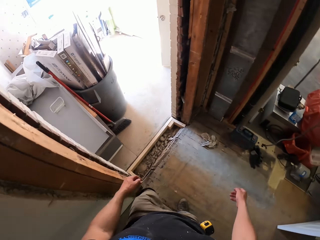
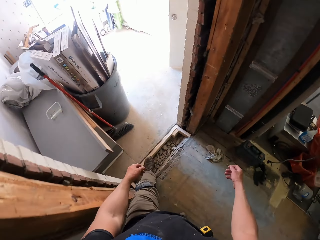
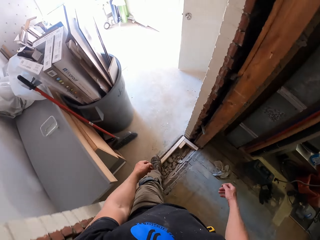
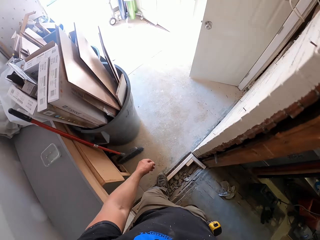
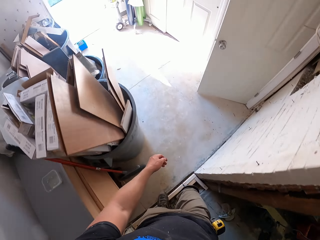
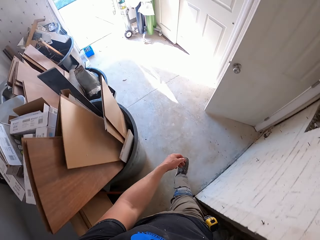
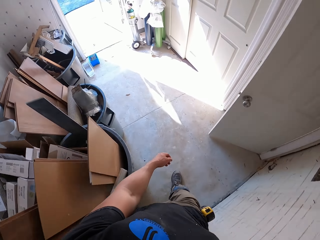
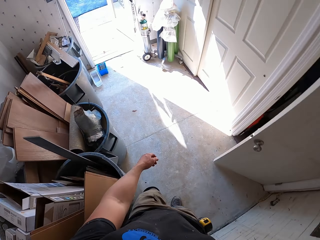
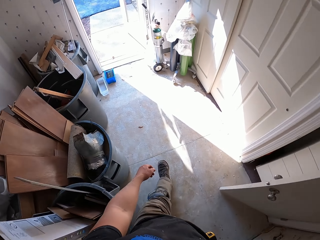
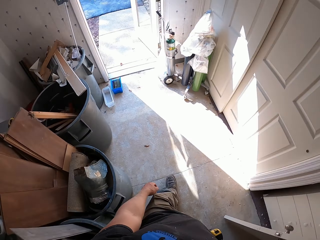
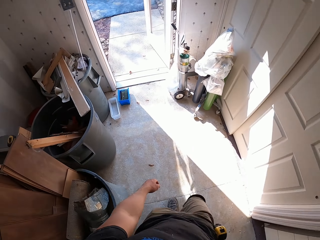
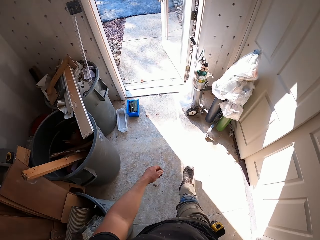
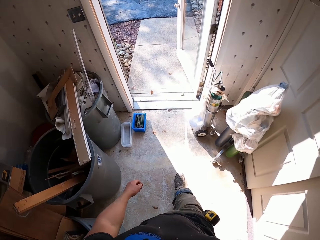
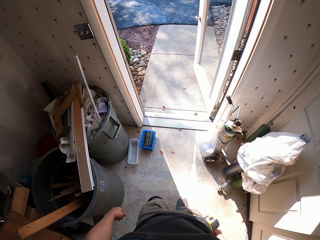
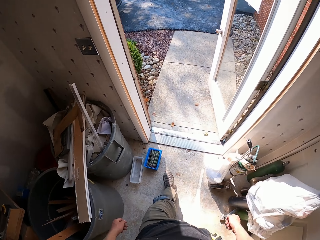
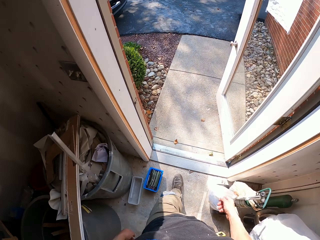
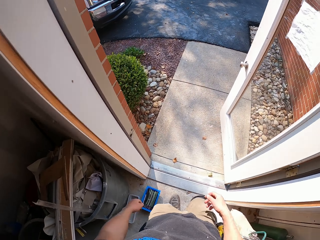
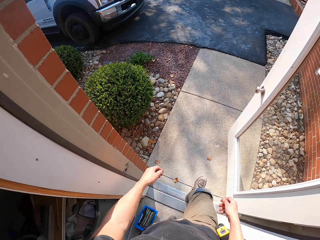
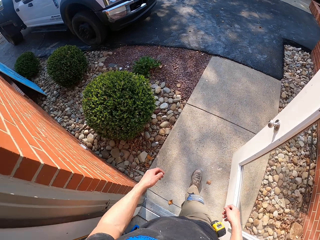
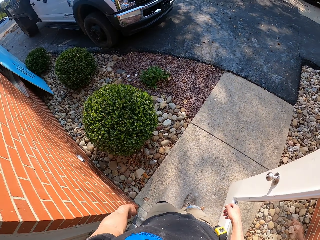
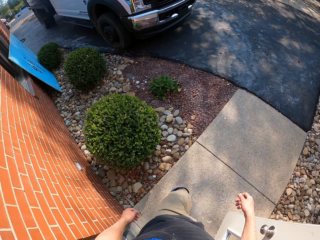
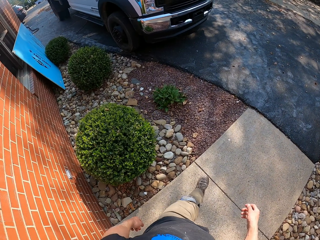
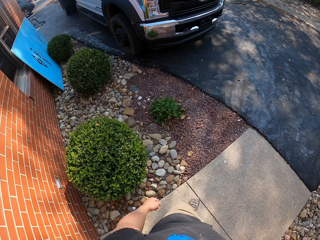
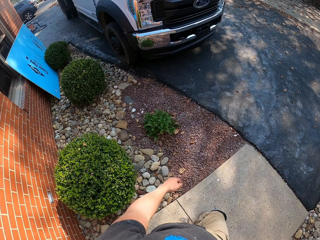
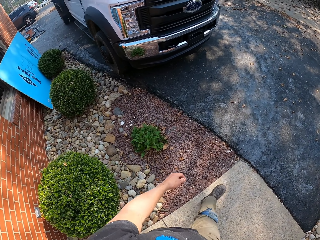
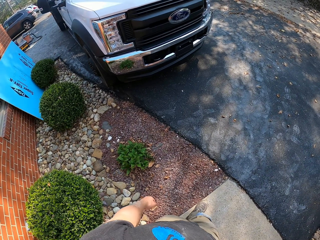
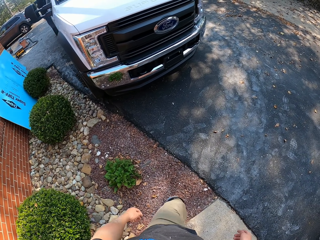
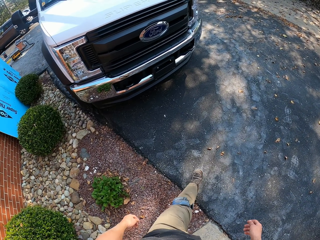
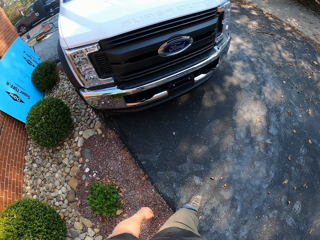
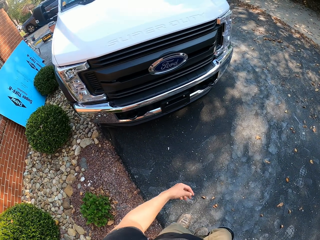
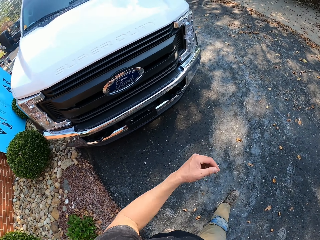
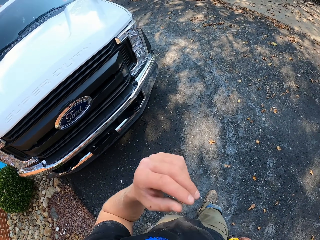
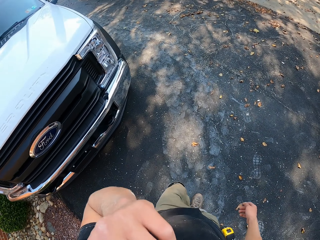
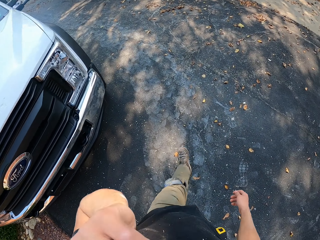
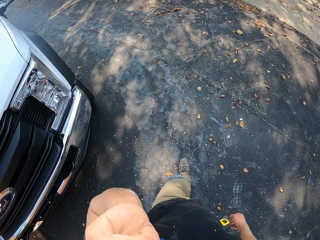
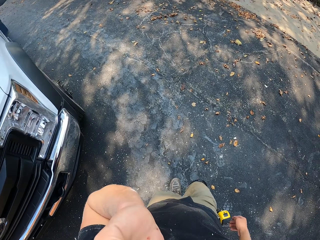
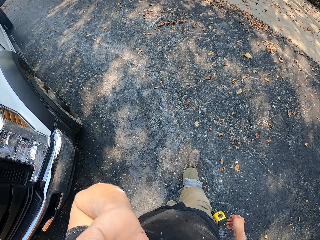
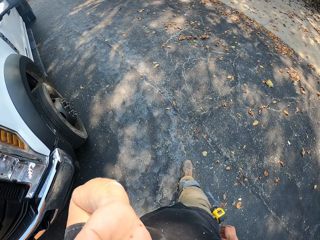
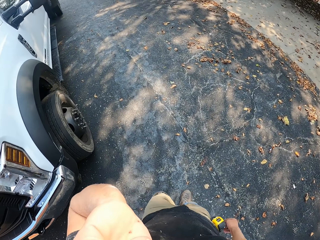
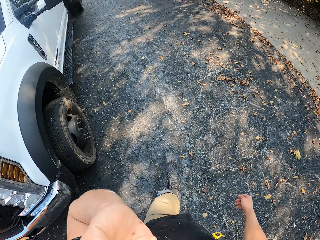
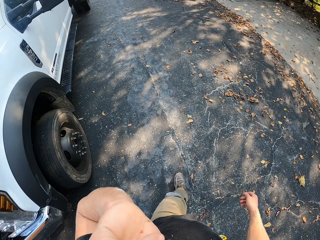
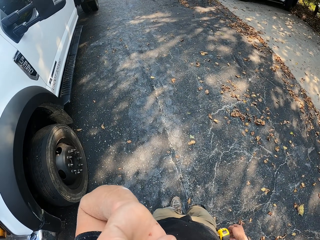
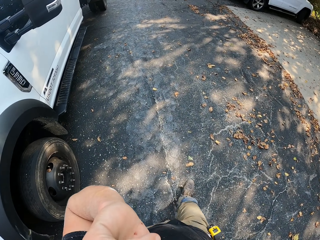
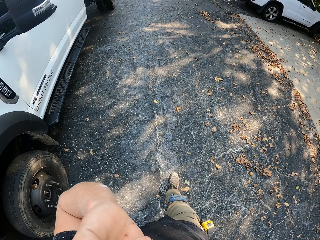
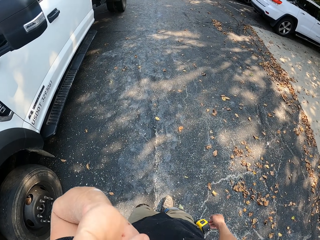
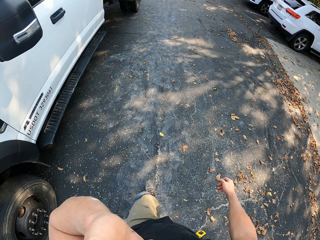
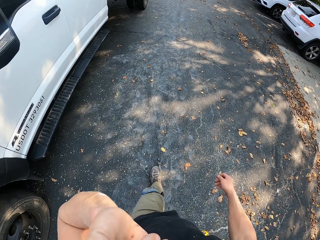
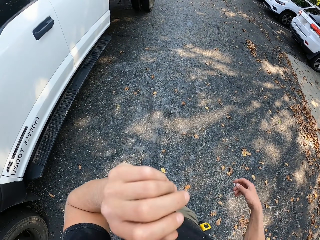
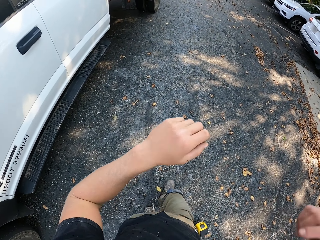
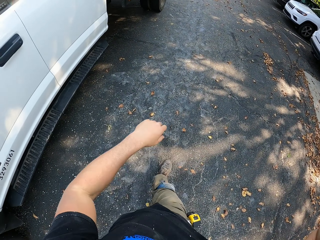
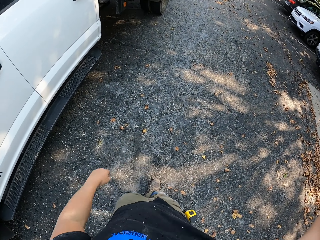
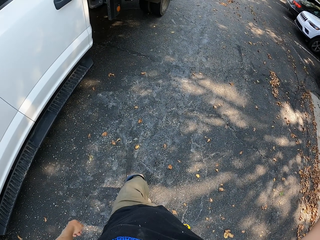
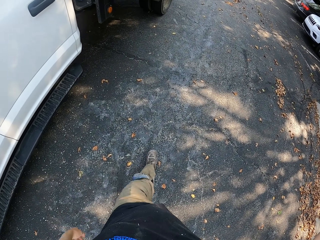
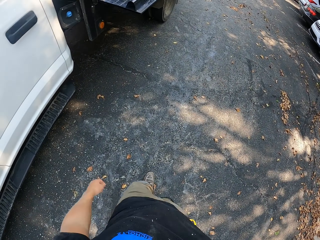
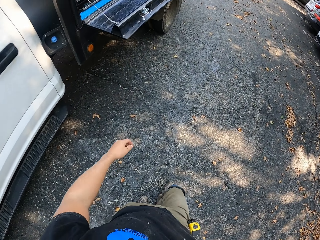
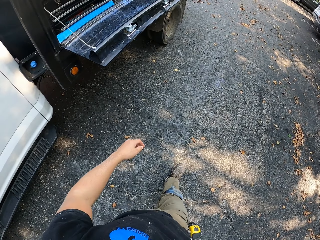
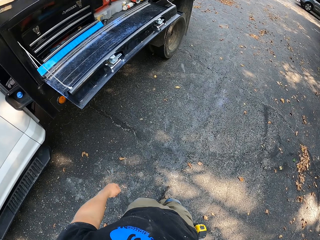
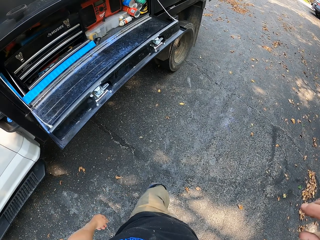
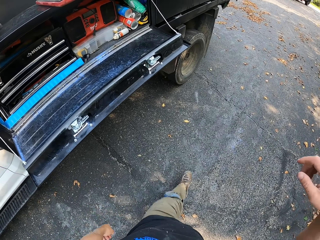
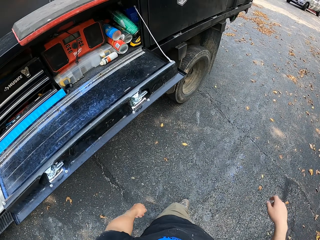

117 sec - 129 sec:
The camera wearer raises his hand.

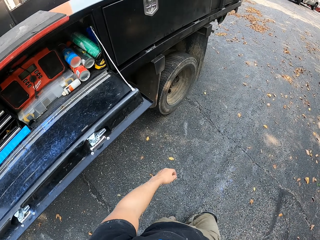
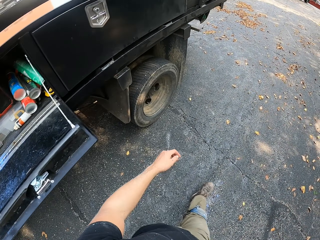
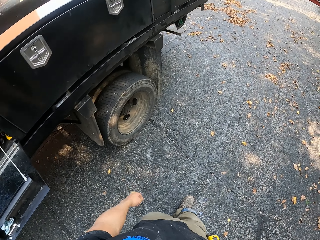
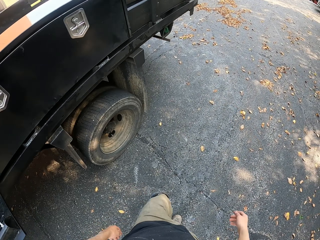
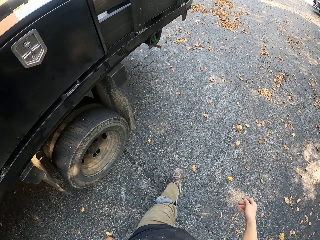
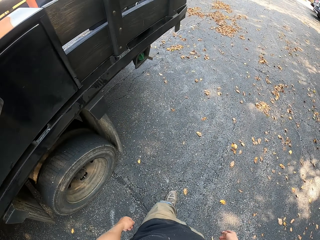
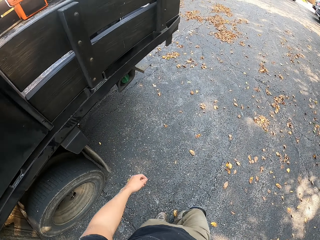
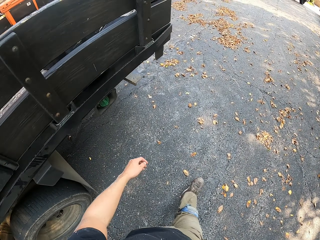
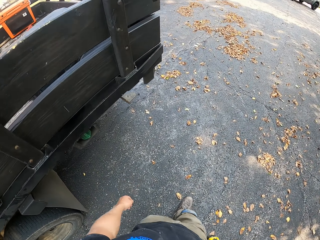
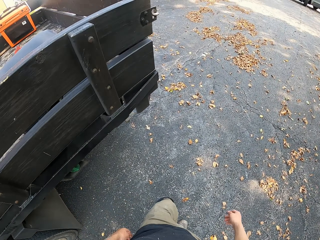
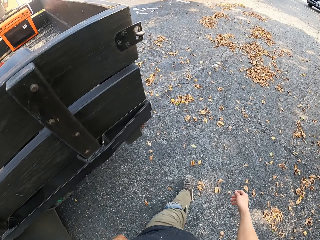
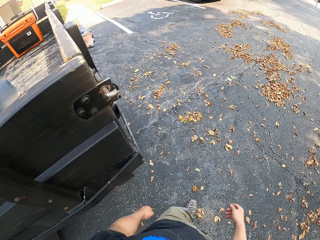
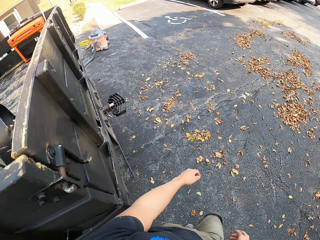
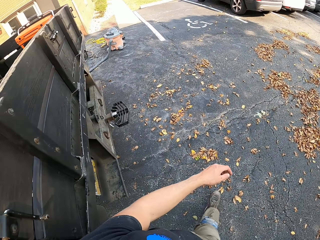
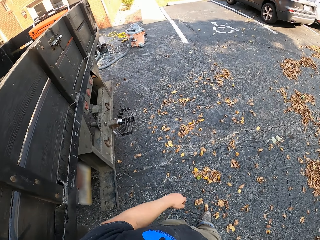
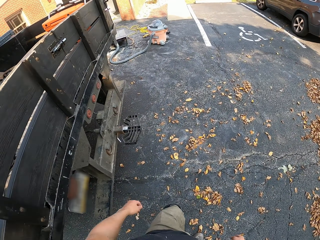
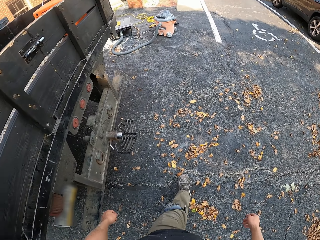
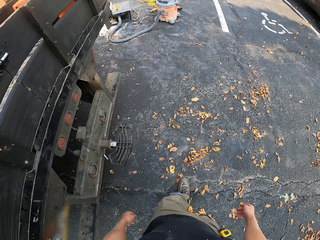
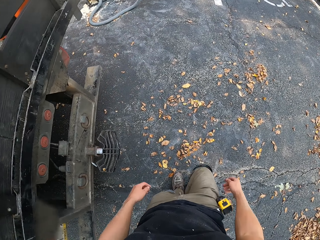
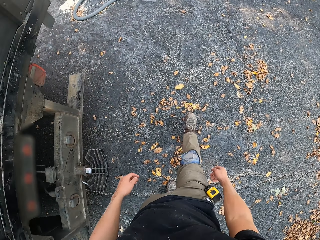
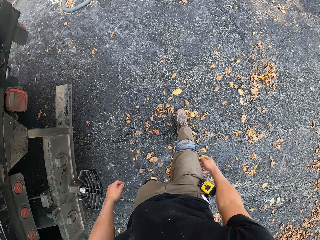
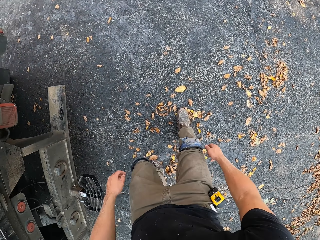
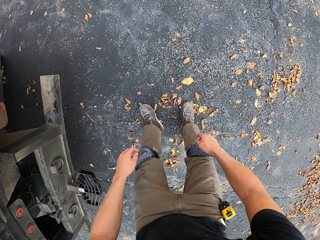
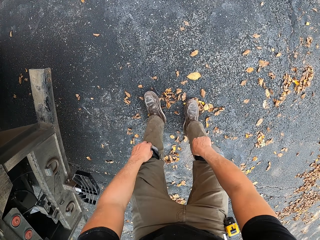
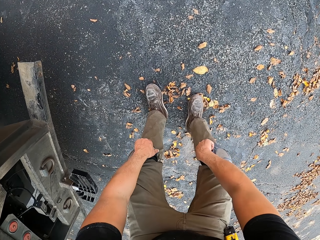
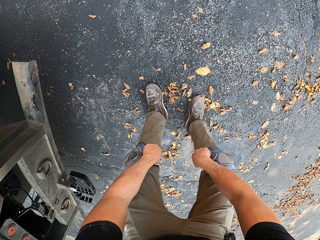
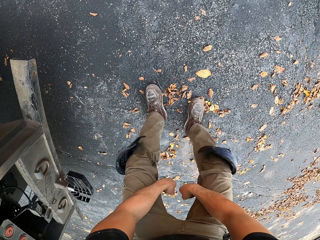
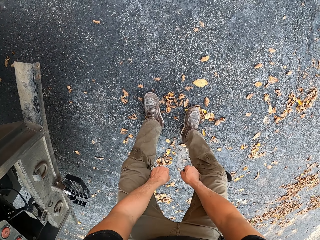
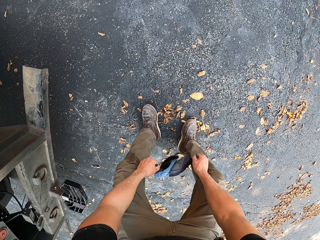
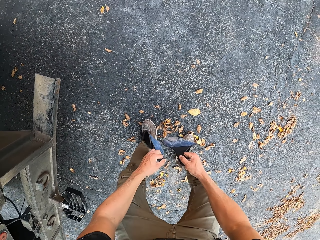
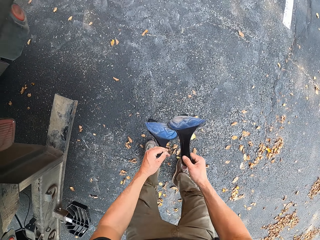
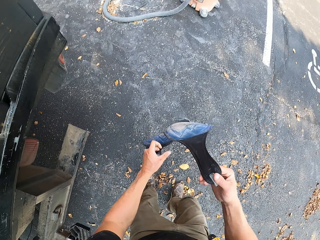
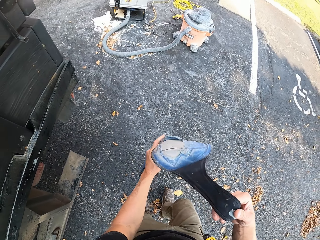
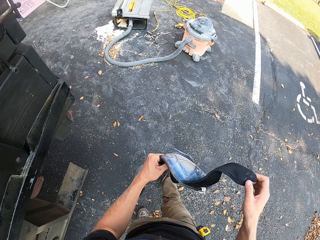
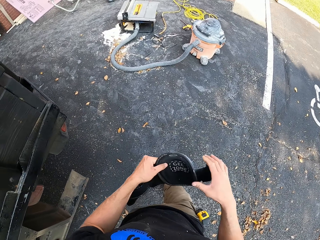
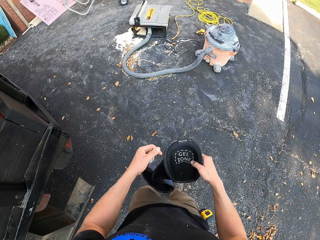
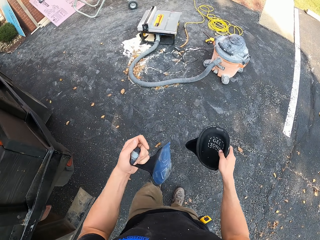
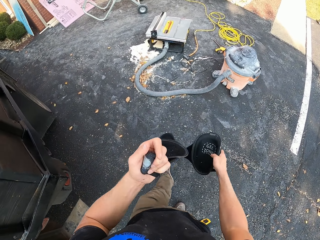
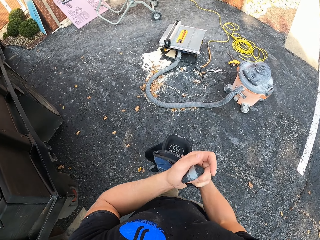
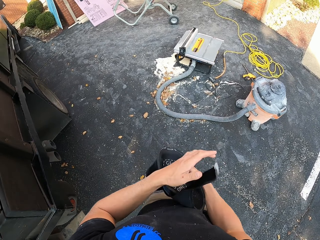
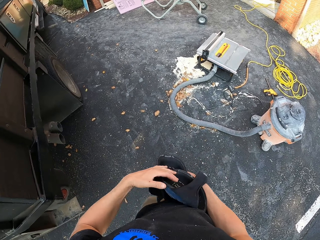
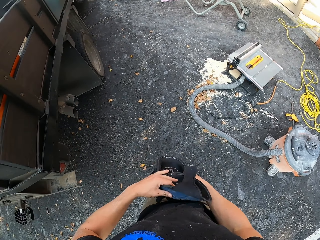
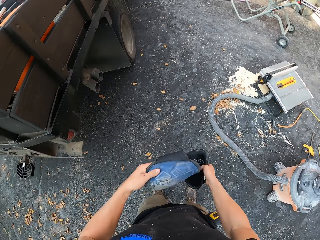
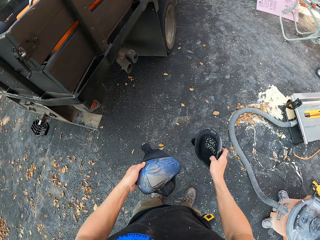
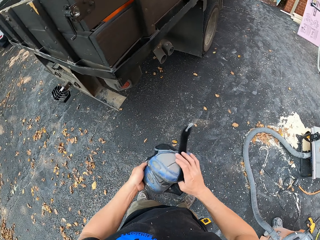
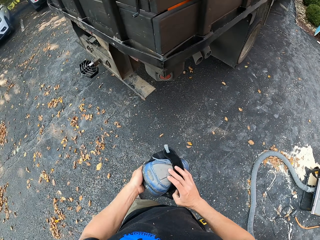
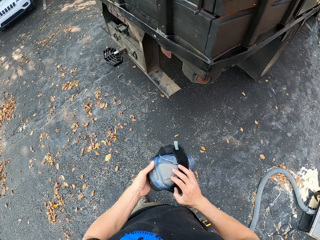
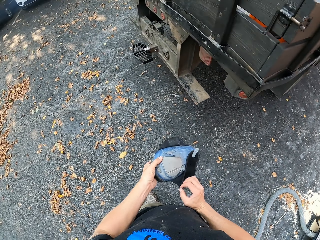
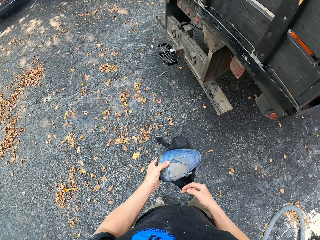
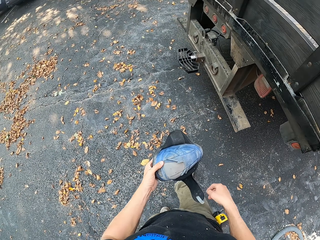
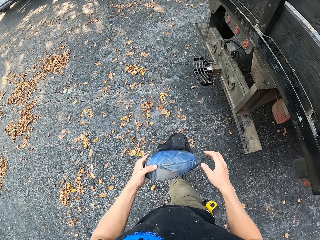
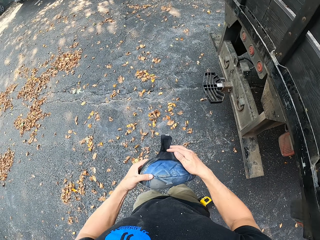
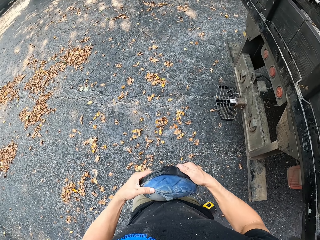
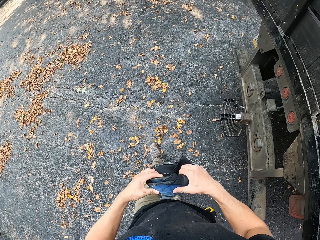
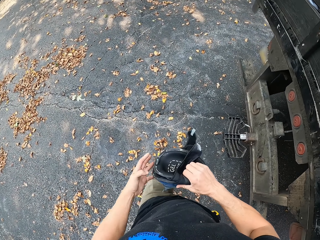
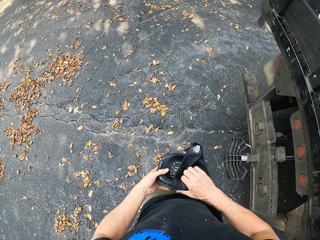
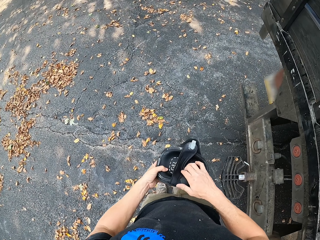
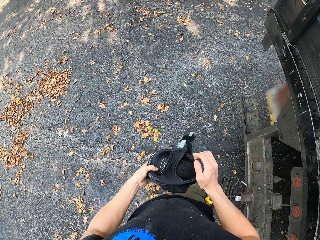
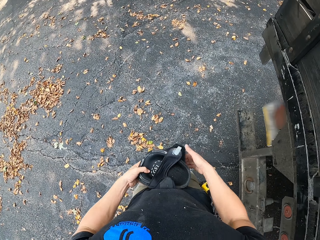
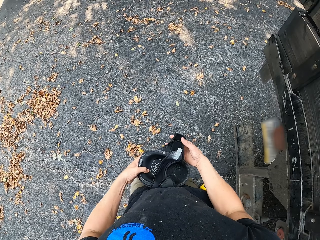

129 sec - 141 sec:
The camera wearer removes the pads or knee pads from his knees. He puts the pads together. He holds the knee pad.
